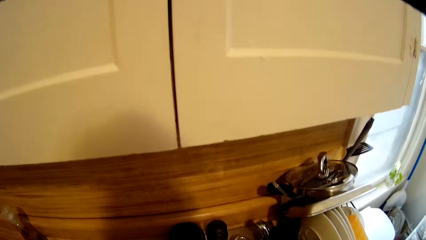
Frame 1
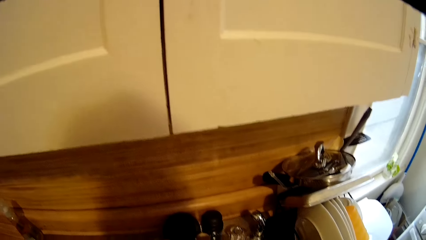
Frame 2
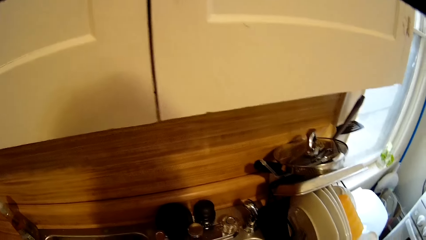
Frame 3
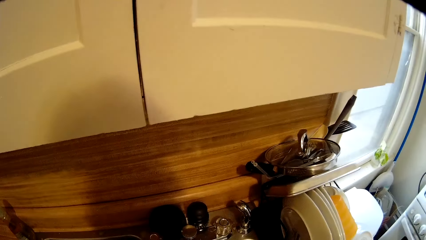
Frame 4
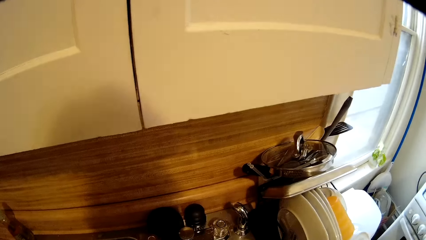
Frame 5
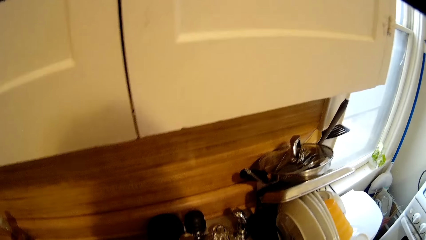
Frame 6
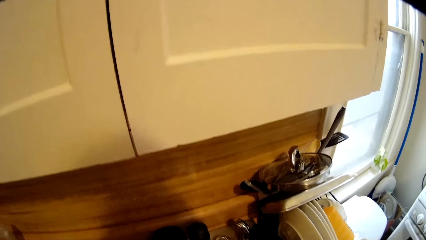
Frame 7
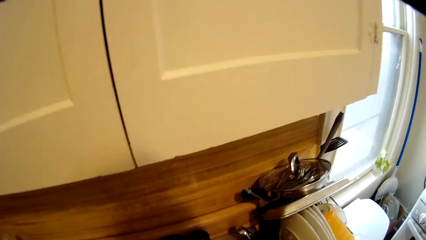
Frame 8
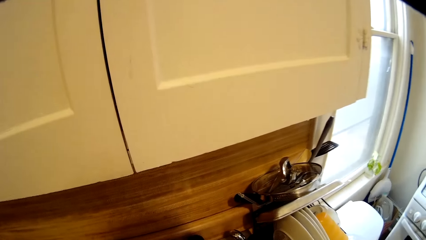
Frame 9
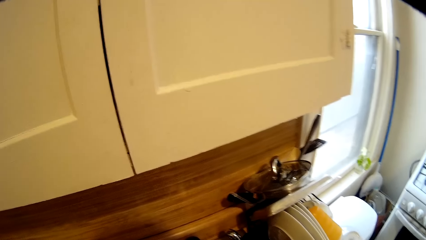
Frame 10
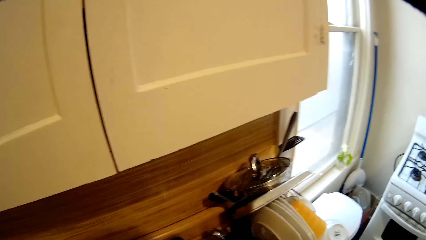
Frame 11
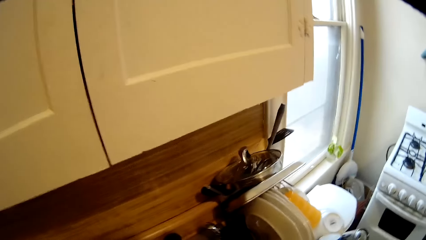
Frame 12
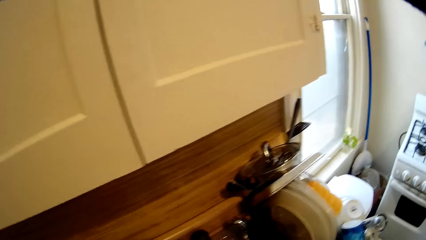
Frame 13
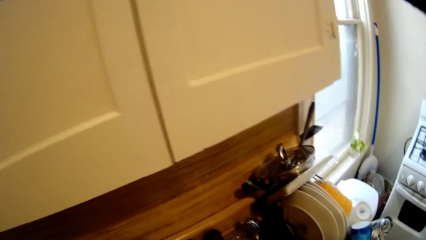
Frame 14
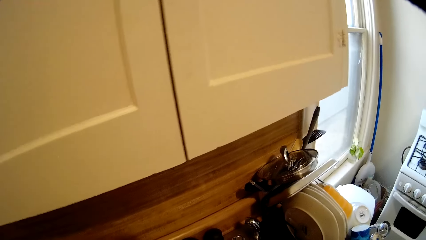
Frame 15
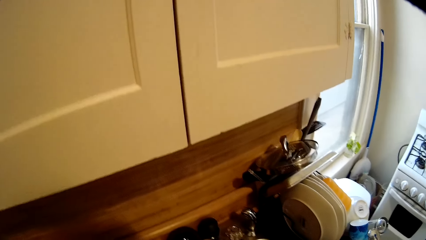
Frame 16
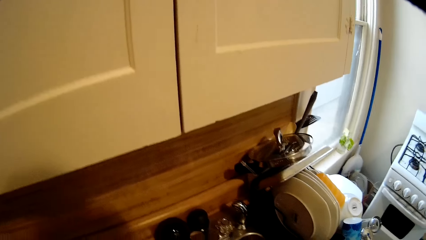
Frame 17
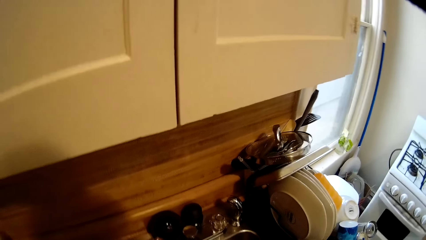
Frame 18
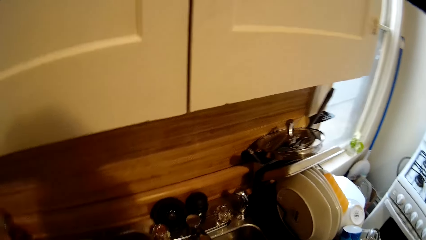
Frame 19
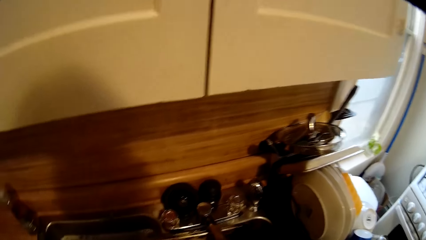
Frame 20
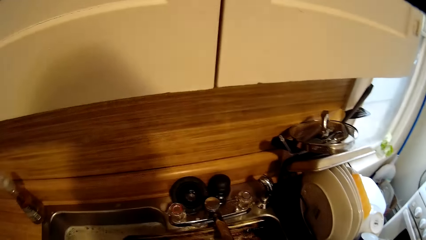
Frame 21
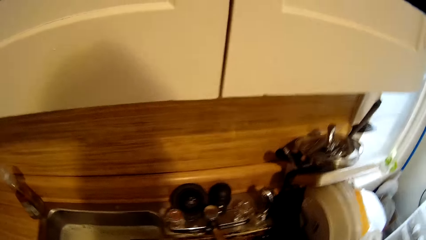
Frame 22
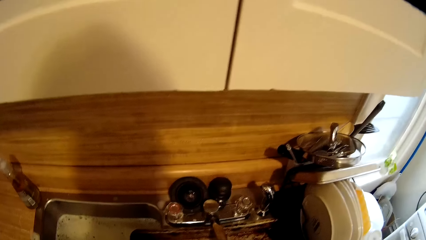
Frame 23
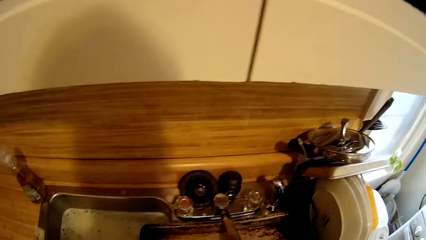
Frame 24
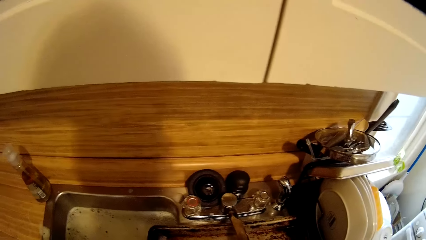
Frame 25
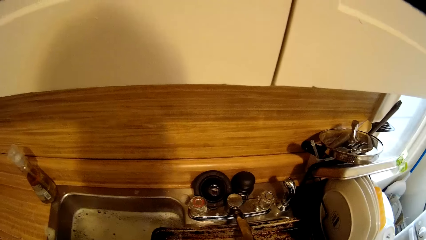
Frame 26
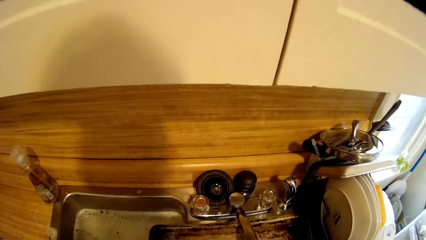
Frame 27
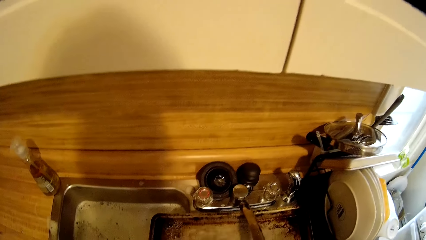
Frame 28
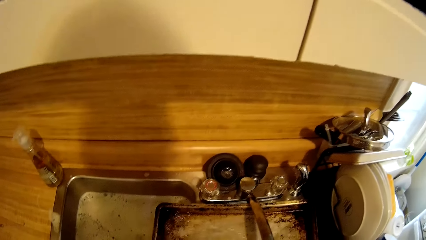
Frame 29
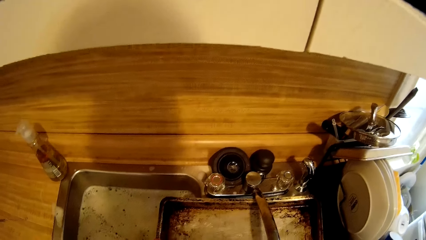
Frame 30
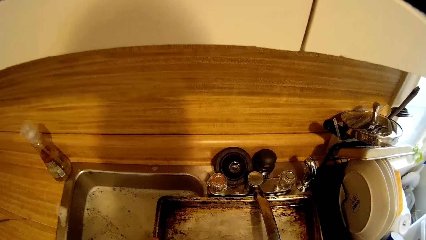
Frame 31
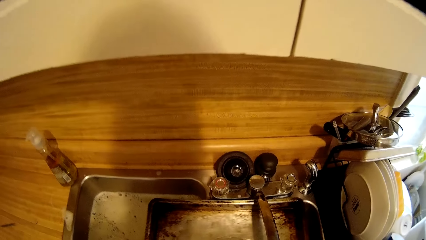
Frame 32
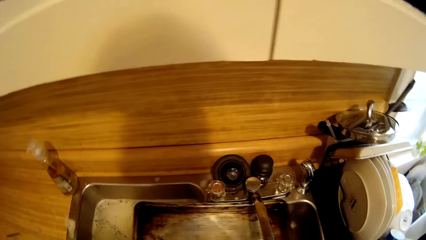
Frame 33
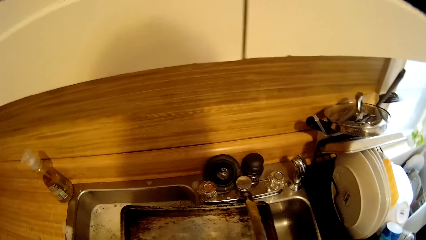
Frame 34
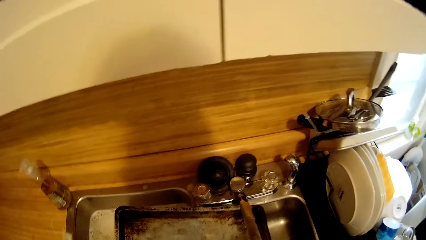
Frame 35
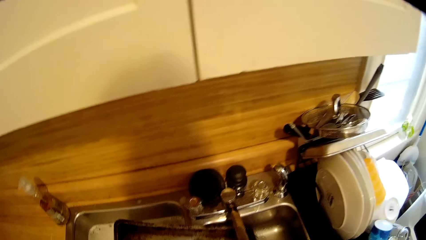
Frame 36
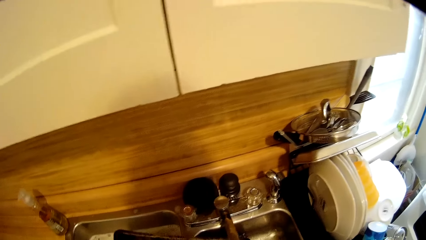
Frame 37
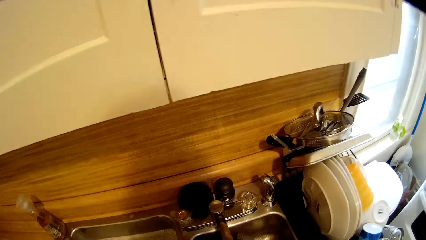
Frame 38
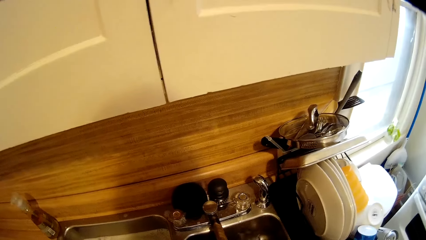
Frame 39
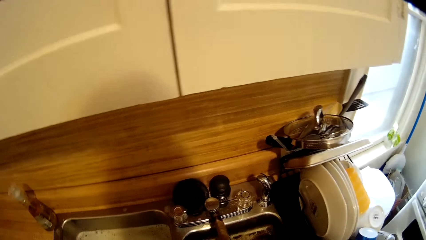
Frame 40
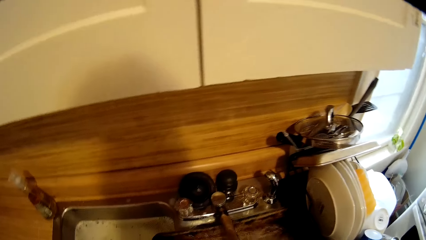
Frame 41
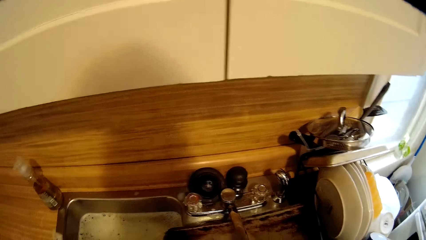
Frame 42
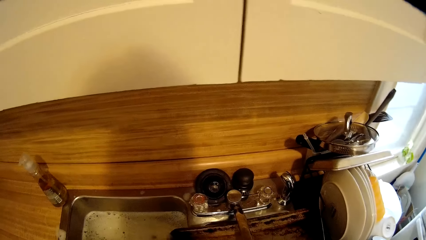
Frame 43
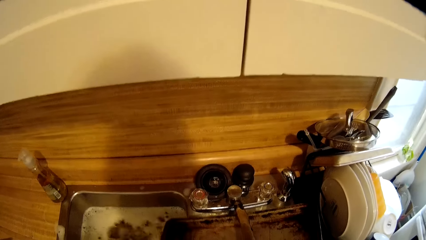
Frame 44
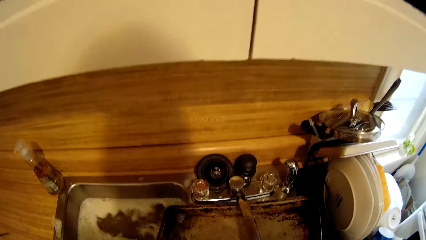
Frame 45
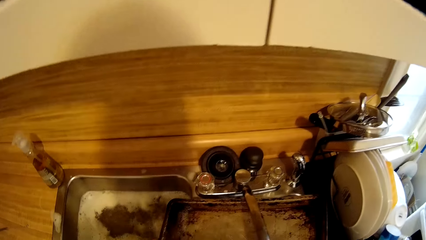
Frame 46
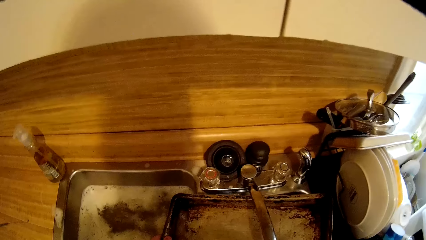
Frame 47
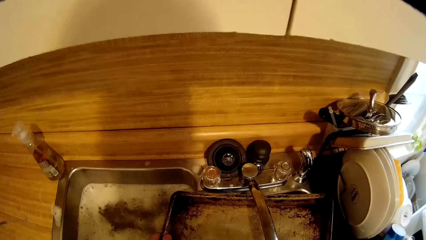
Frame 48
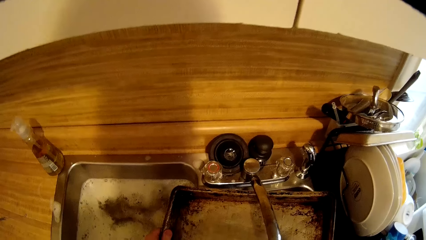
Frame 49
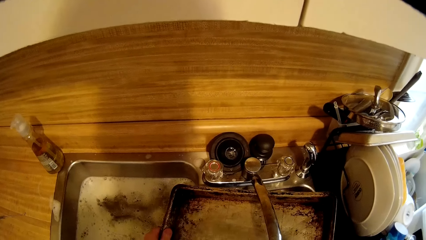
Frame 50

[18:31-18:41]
The camera wearer looks around. They rinse the tray in the sink.

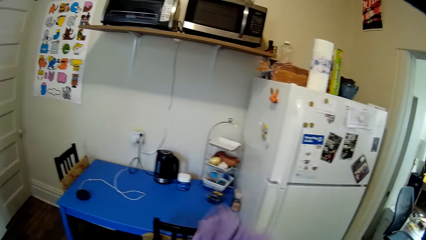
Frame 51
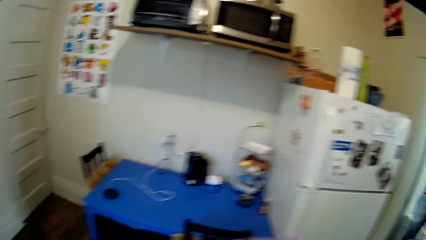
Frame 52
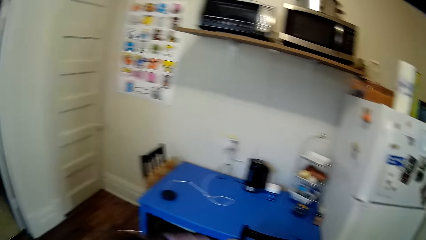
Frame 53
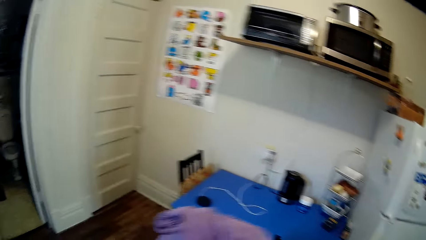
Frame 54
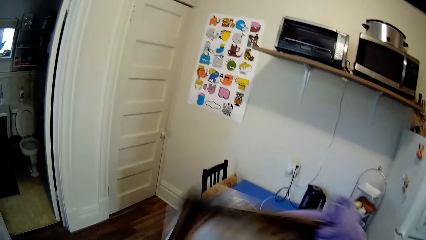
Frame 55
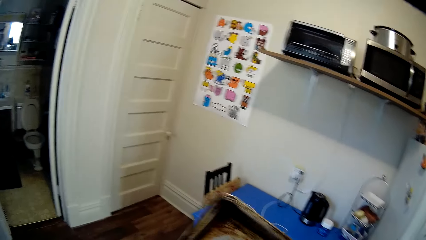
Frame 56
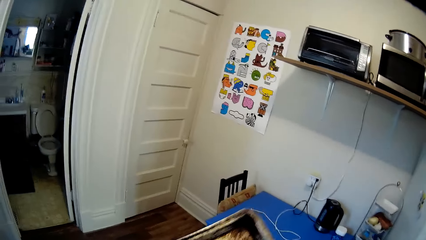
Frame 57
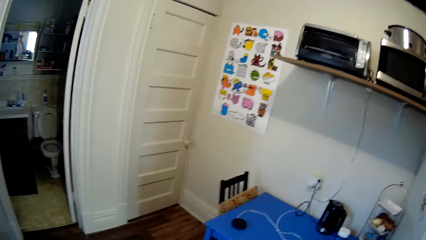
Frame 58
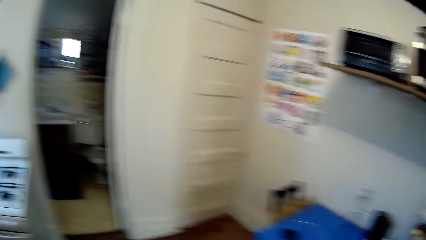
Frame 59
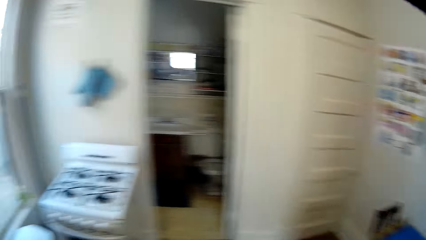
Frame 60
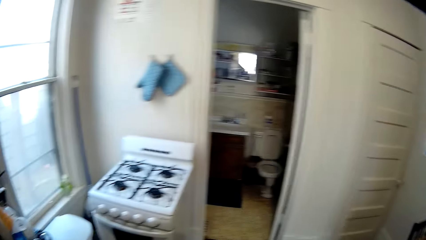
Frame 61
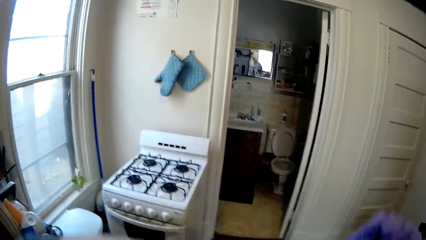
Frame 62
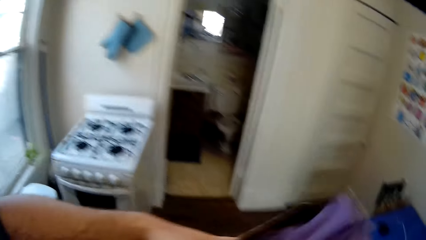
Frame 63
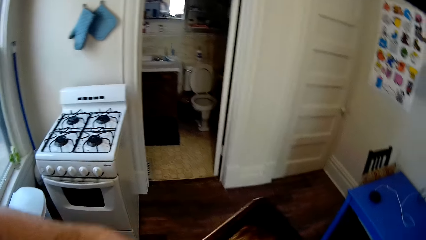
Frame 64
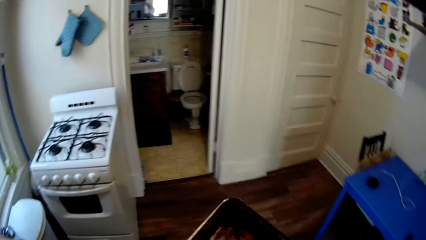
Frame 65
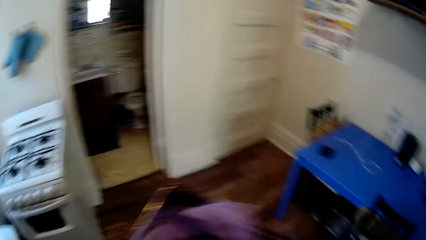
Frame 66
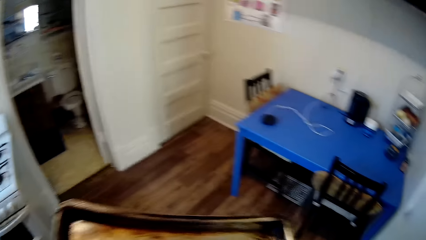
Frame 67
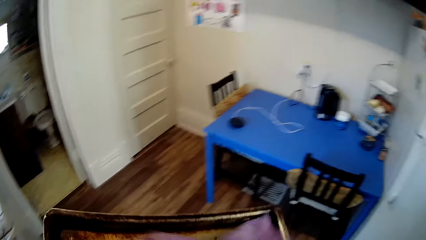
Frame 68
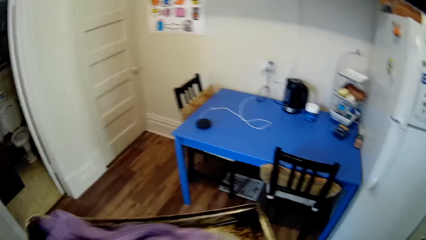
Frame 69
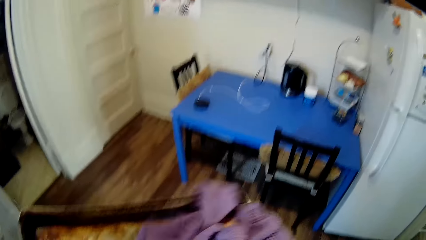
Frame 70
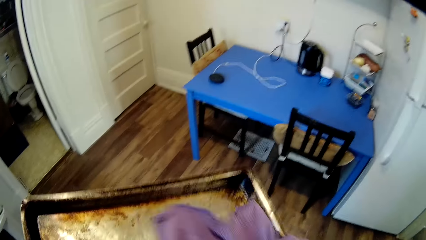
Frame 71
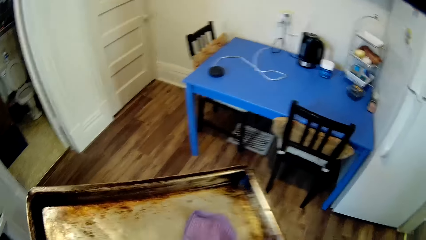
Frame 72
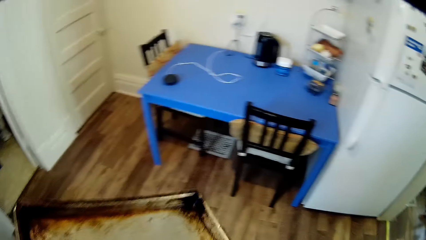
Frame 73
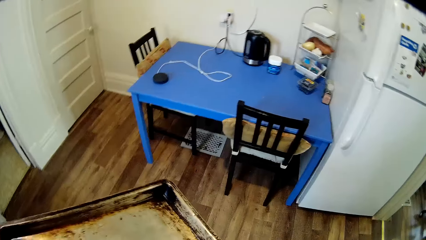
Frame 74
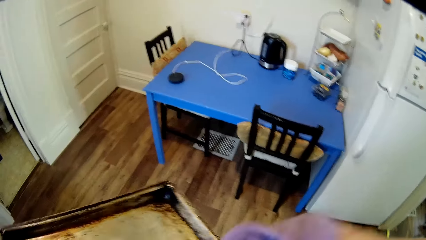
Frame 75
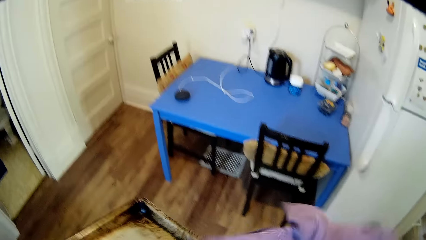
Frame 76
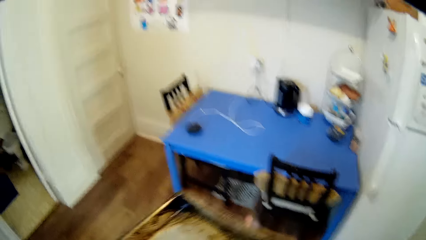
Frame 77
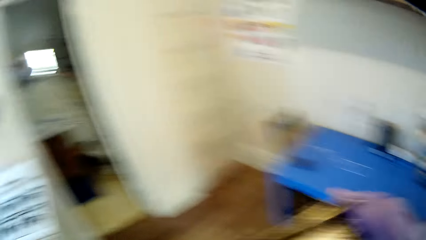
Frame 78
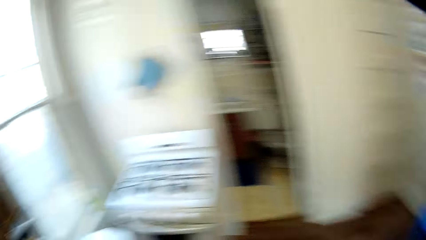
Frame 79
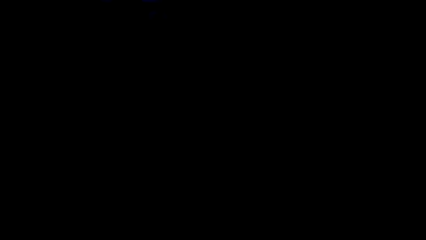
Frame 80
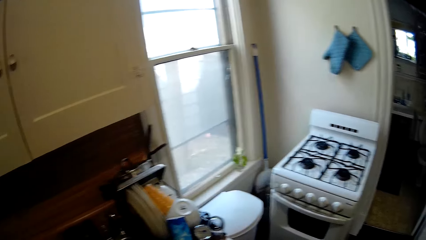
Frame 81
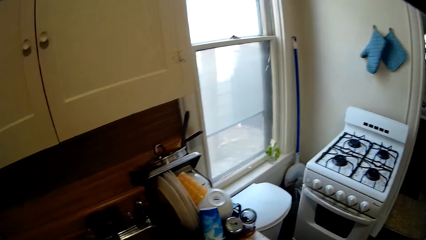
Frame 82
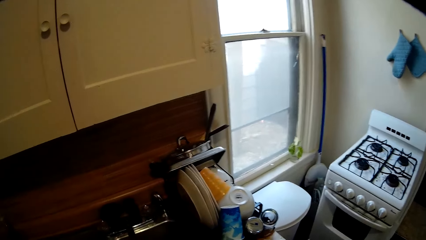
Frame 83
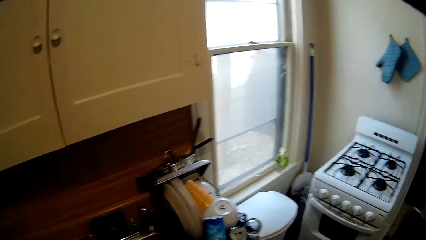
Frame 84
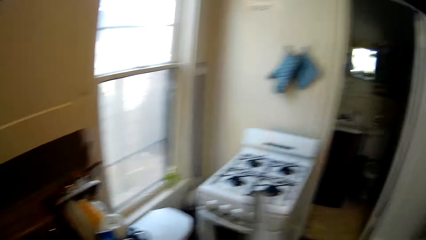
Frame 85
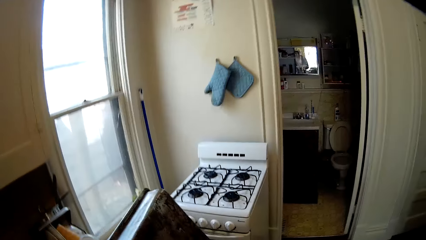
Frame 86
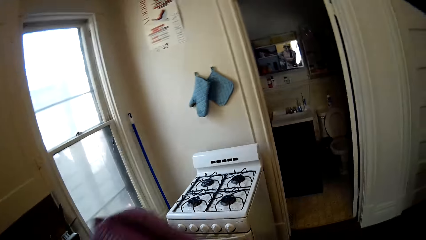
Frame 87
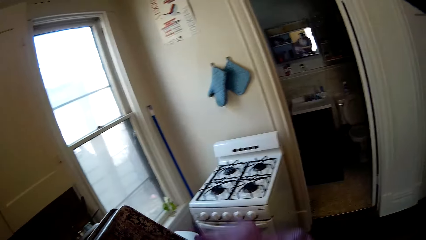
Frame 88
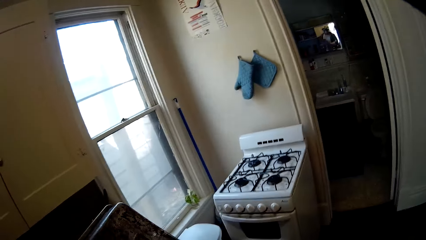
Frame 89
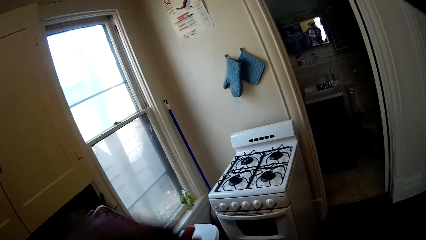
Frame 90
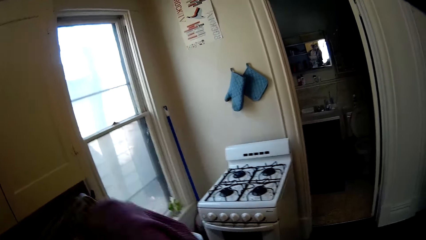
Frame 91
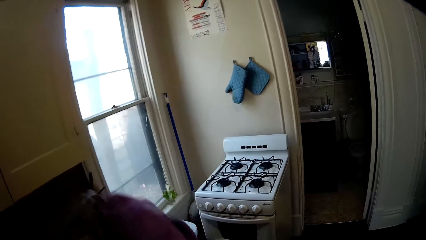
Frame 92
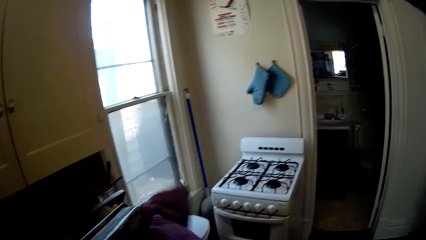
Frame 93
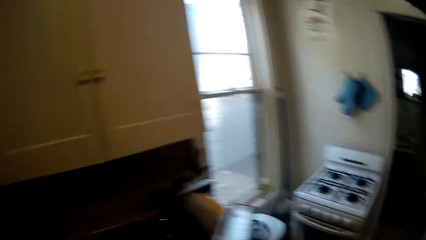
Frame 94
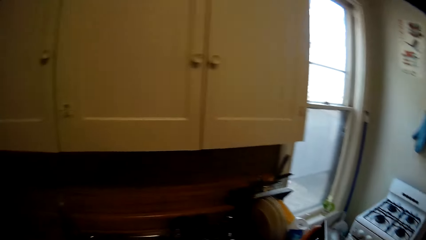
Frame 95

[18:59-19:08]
The camera wearer looks around. They wipe the tray with a kitchen towel. They look around. They wipe the tray with the kitchen towel.
